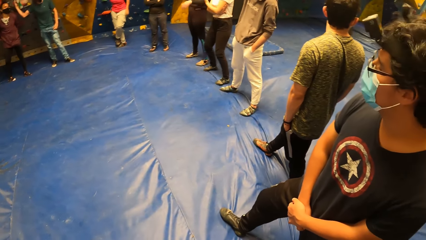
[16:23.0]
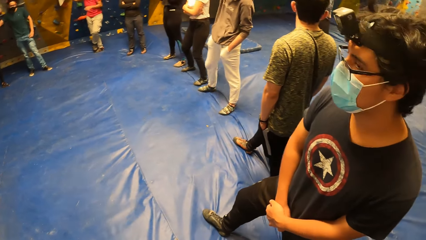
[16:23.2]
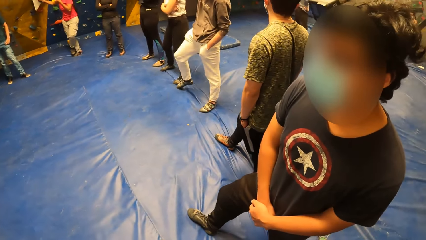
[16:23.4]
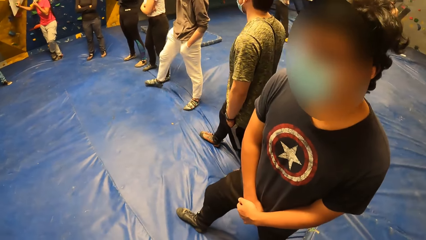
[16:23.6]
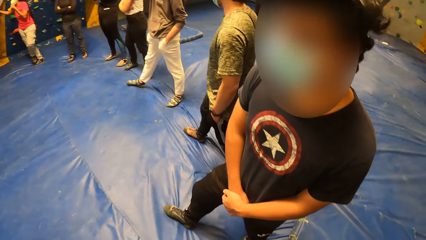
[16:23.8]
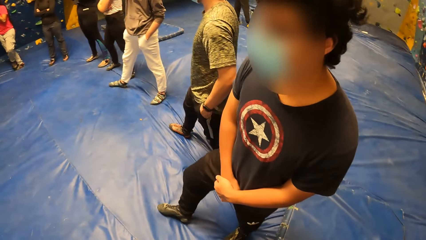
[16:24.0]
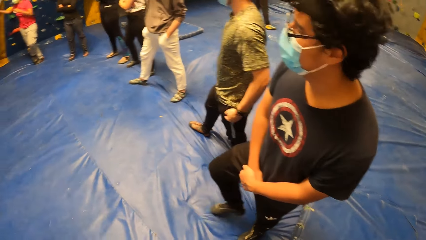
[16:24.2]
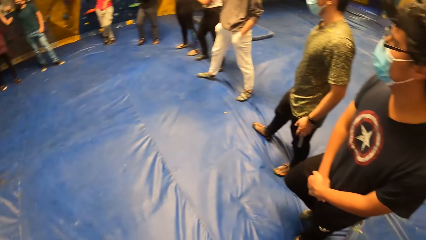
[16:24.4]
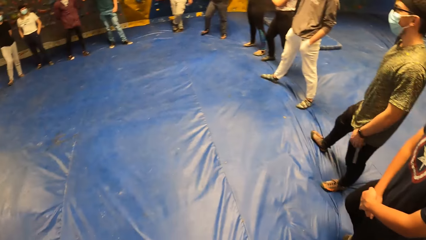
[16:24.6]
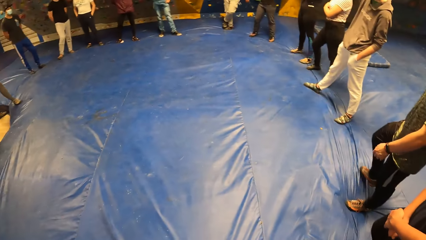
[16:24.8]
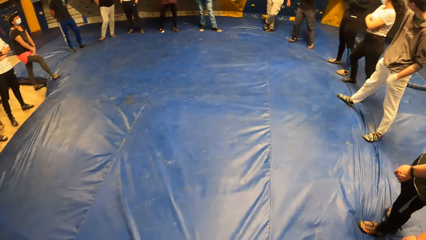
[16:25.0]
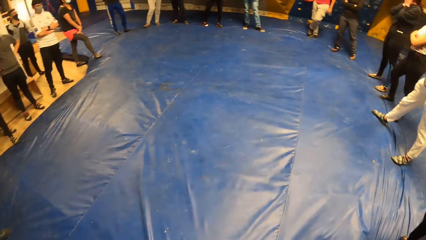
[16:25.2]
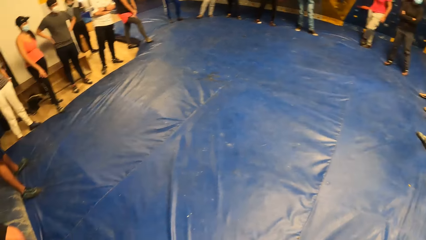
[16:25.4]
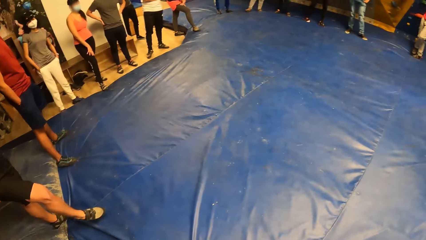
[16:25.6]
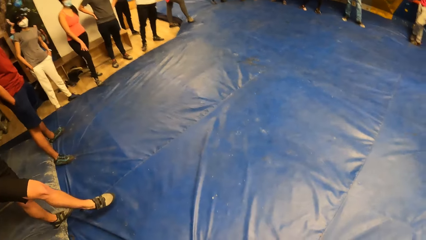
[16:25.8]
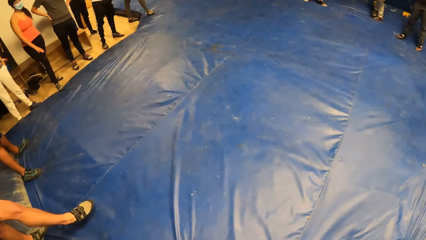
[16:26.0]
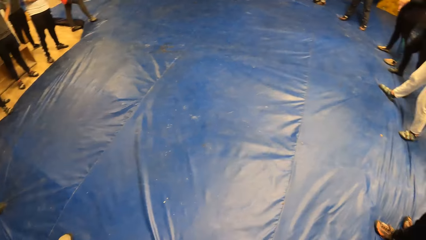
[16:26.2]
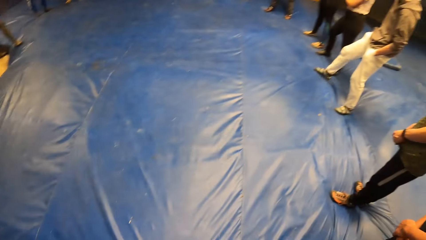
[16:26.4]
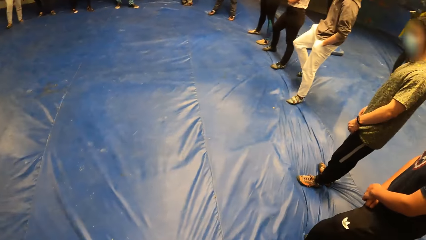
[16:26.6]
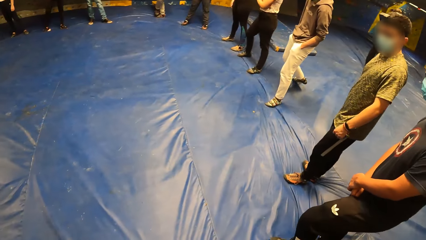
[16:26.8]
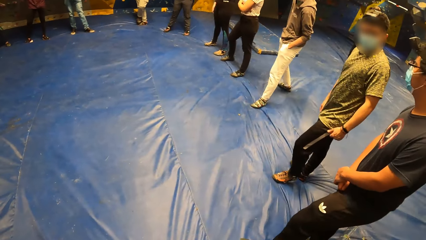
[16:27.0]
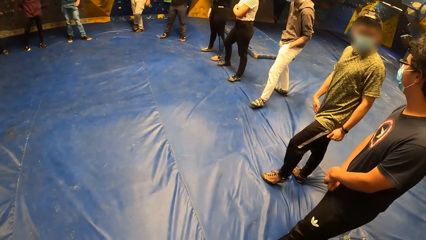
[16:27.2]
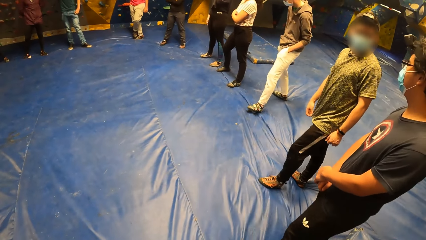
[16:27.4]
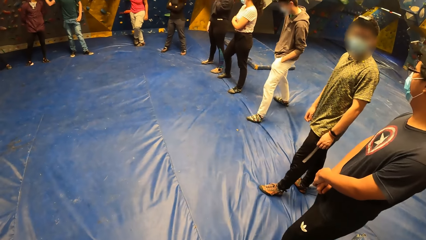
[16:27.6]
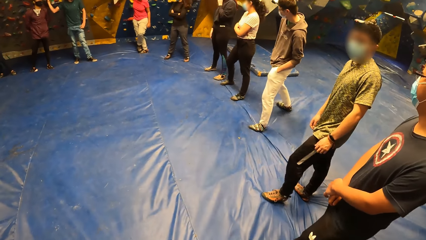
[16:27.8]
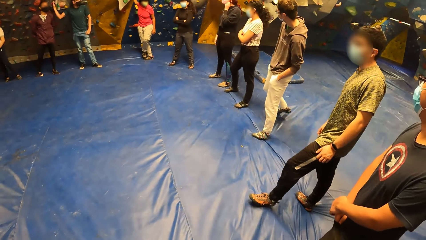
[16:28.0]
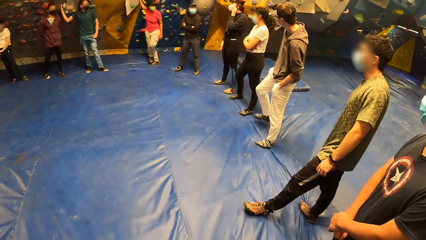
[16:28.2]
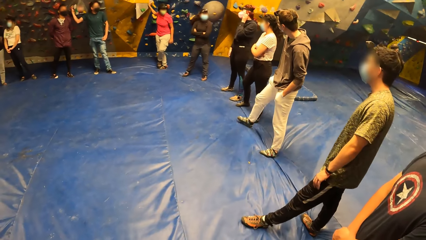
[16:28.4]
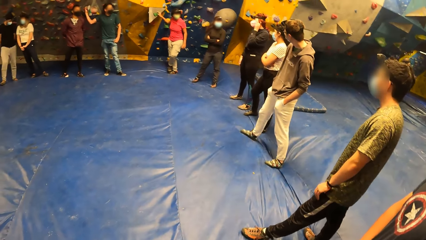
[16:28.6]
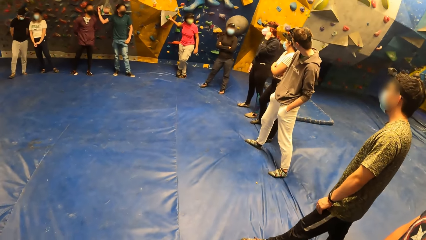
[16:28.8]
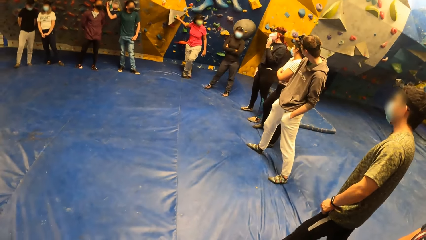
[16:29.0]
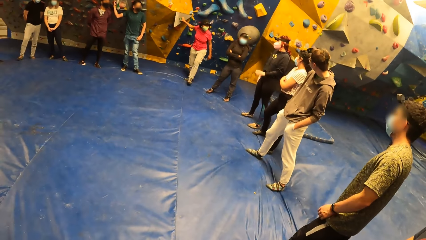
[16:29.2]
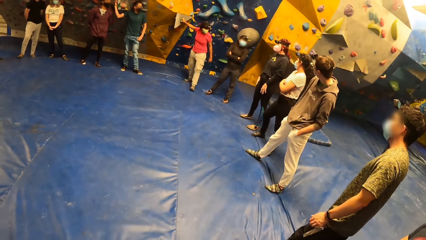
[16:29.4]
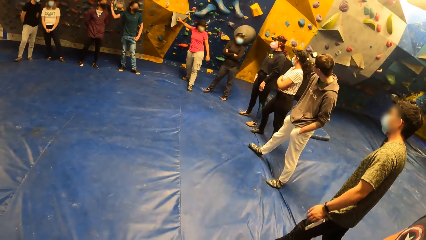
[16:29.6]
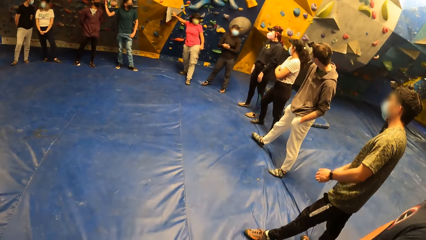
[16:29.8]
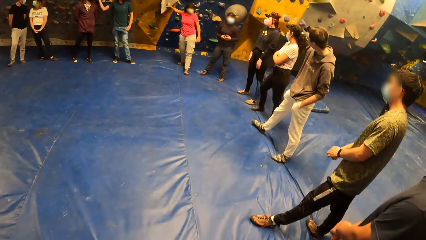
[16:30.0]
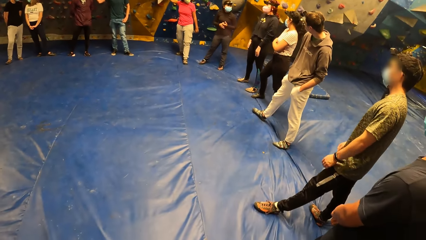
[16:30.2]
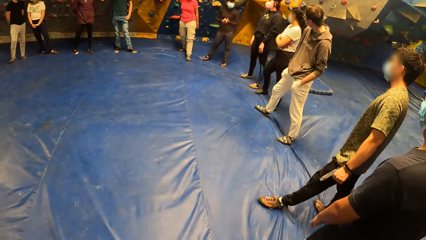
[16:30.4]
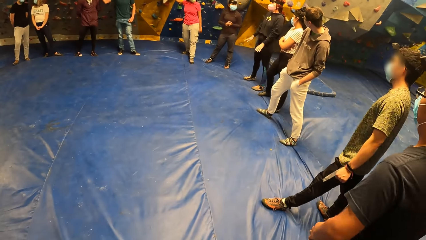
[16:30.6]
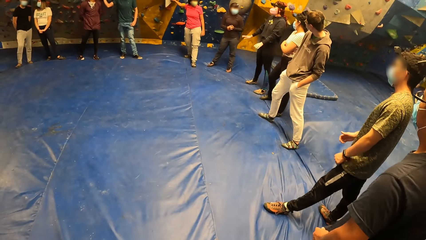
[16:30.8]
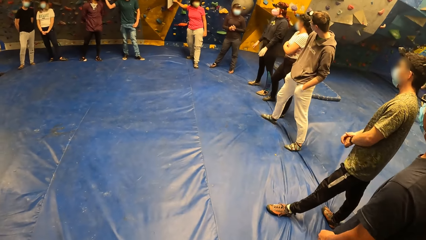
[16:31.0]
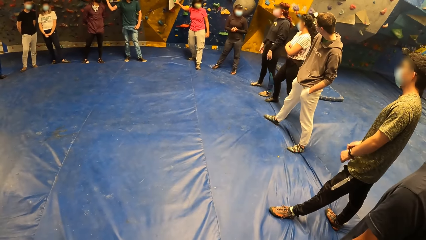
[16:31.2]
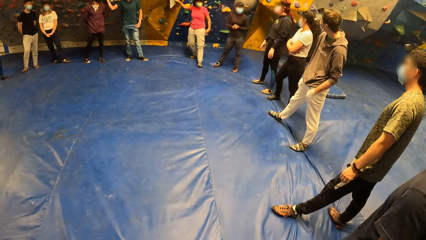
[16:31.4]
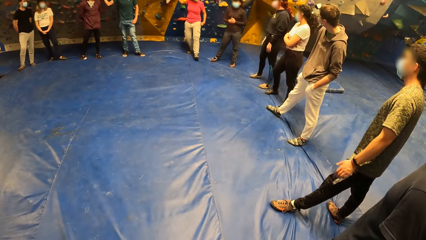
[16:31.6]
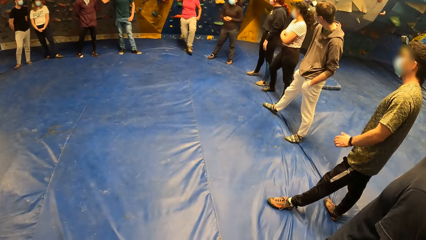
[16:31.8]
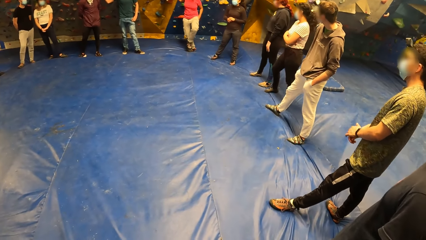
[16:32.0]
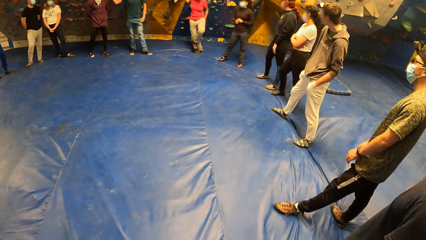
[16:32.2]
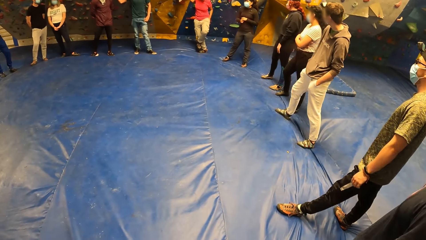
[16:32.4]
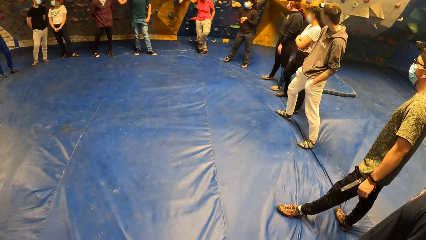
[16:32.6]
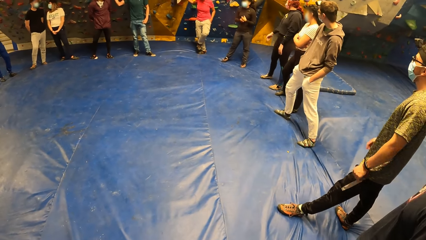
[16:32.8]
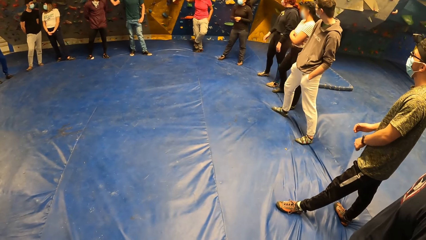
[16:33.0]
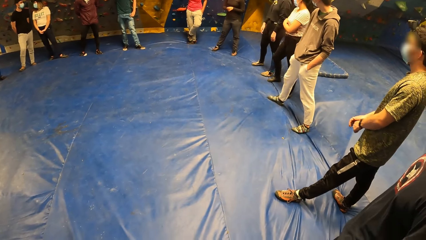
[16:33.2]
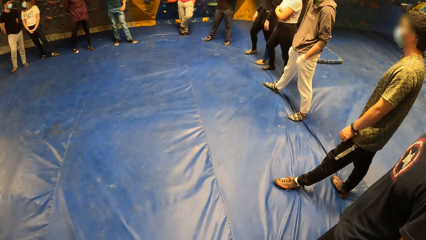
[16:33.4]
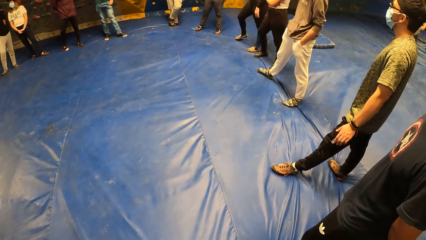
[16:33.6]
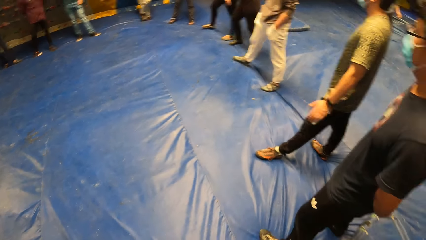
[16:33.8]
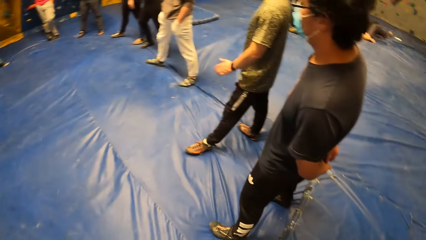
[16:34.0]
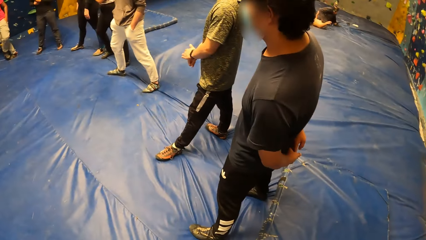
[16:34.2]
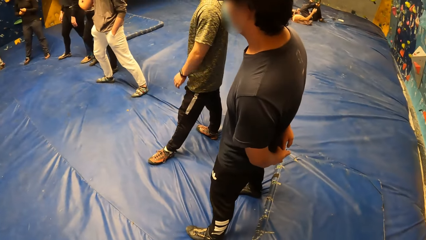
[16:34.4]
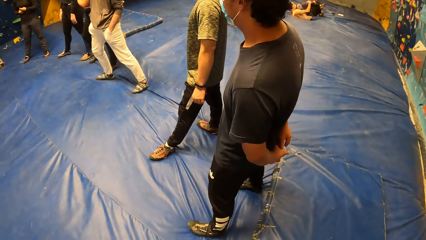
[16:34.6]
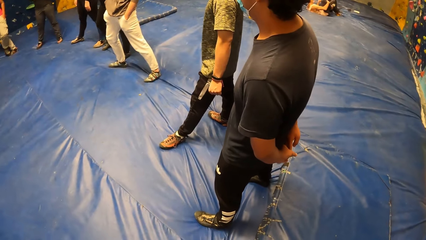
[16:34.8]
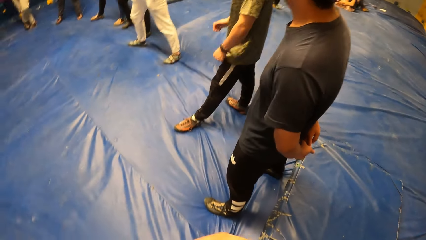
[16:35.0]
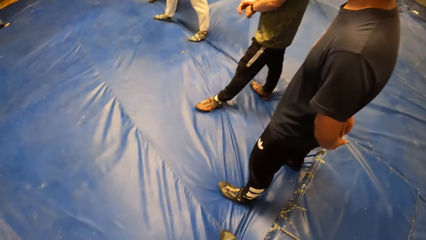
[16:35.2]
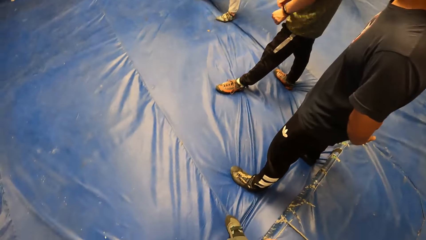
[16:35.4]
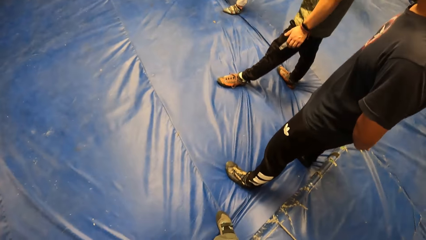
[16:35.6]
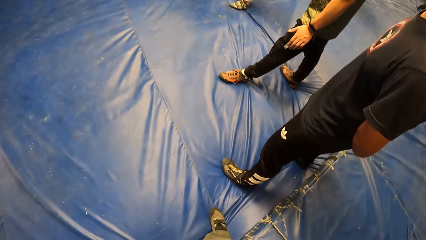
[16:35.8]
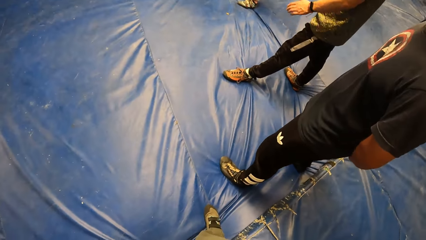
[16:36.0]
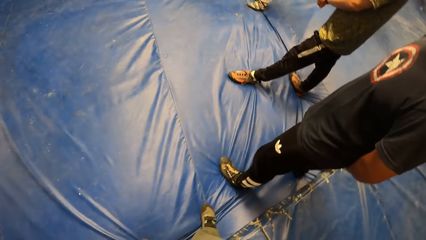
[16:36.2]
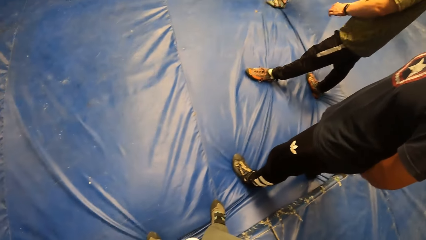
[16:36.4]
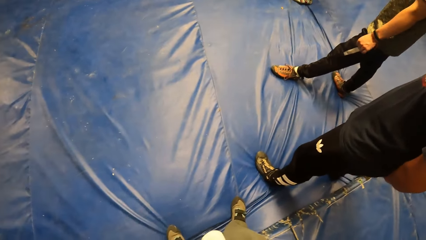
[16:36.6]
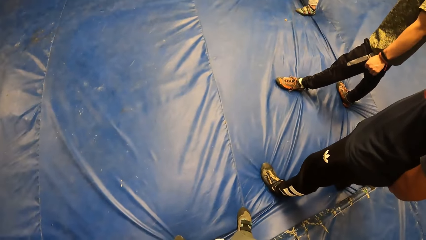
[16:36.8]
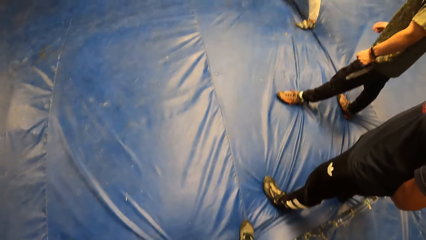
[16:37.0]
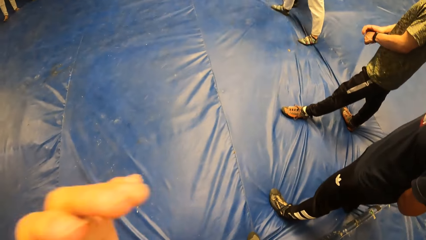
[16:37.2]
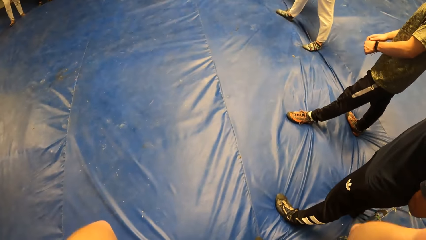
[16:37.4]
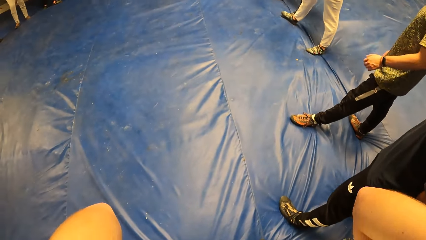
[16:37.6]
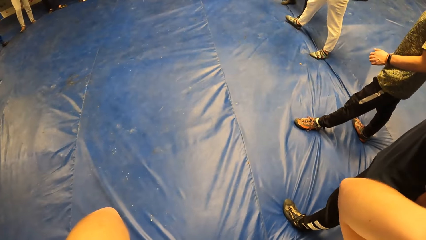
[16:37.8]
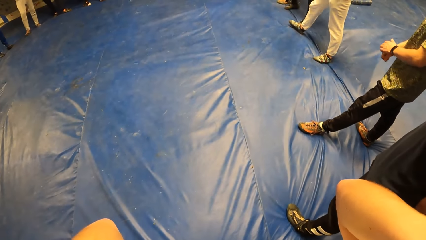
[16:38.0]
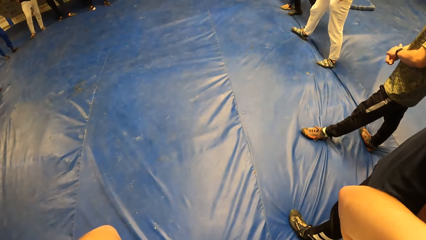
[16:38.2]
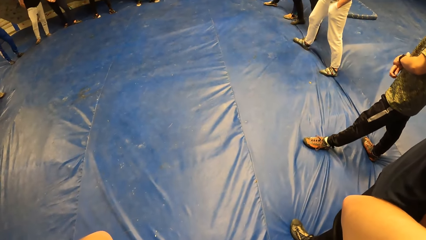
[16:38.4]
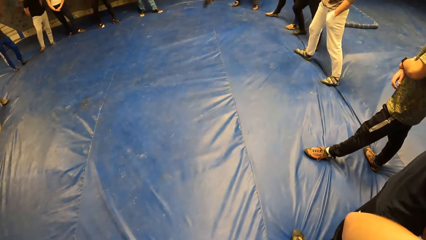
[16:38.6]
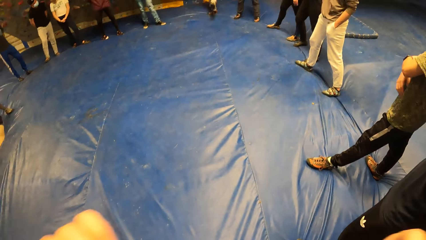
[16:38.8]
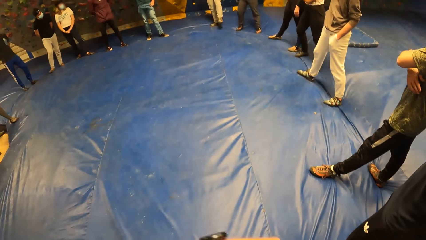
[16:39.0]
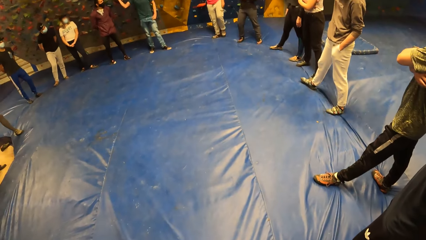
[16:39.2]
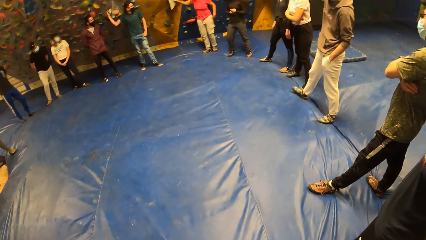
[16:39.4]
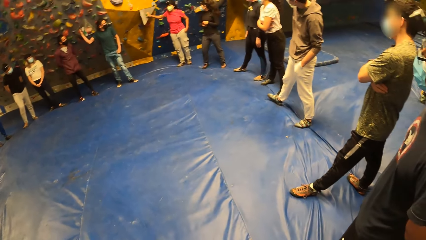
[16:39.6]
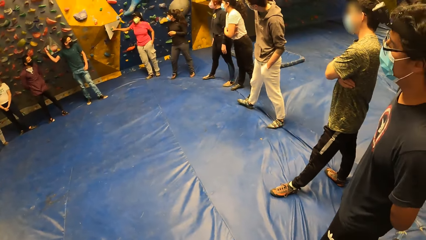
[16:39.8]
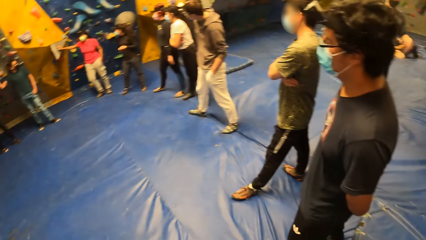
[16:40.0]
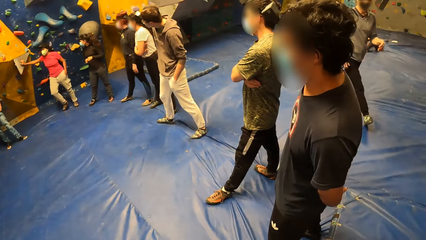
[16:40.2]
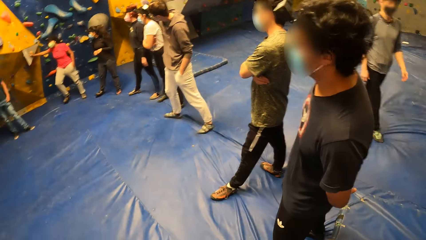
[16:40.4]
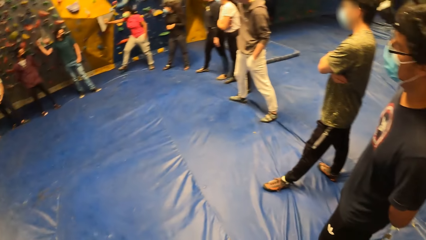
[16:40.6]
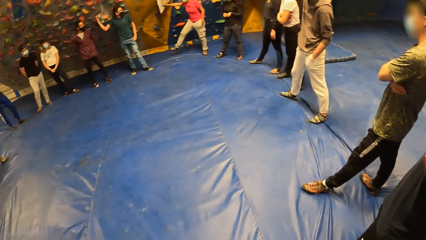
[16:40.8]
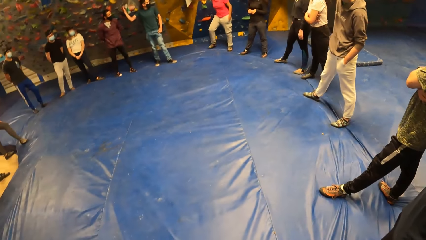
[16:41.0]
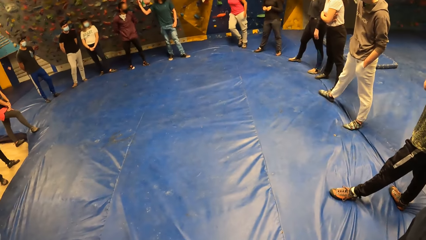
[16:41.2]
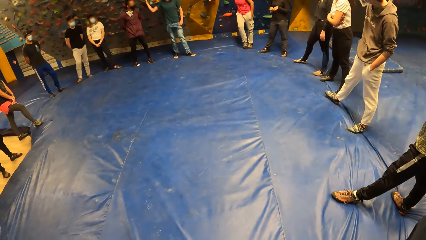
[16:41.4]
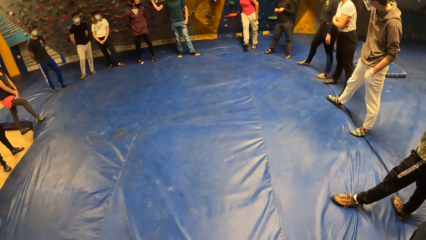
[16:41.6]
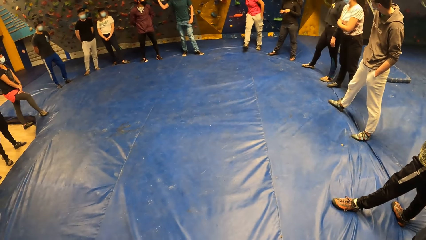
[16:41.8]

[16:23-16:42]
A woman interacts with the group of people. The camera wearer adjusts the camera. They look around.
